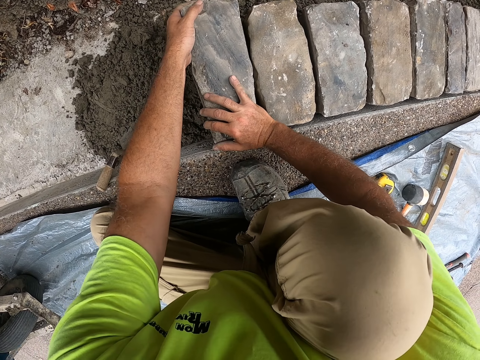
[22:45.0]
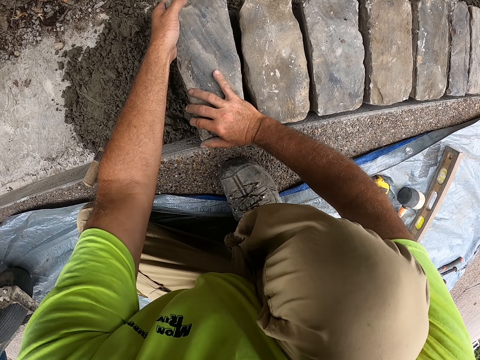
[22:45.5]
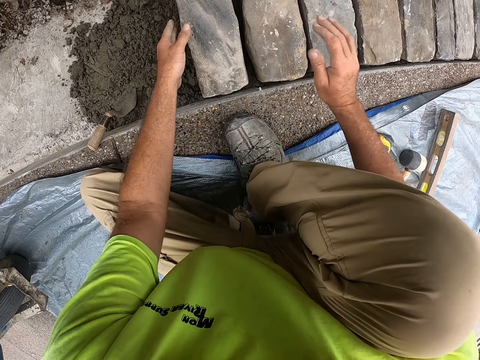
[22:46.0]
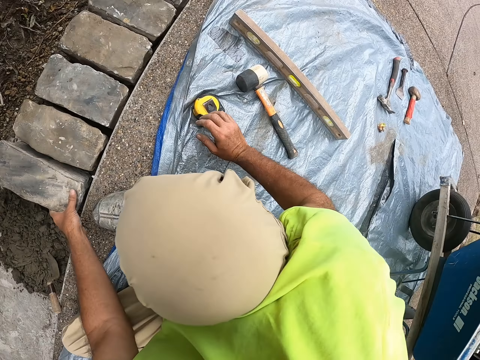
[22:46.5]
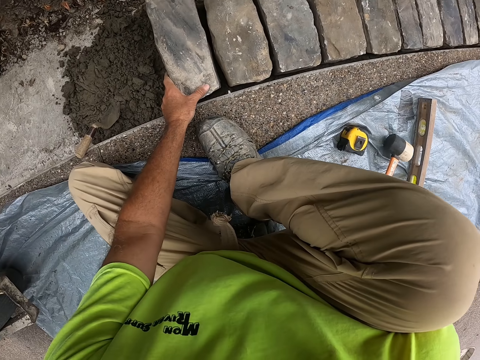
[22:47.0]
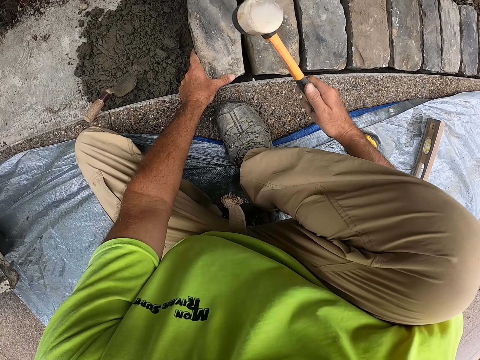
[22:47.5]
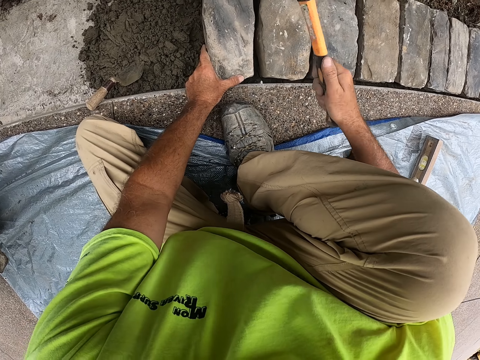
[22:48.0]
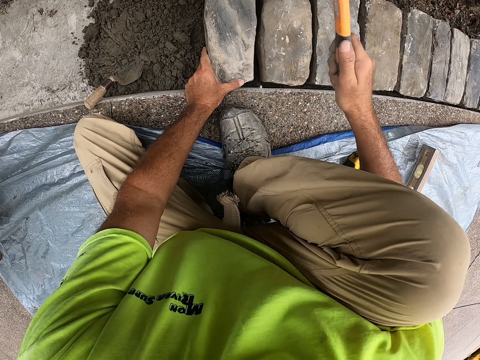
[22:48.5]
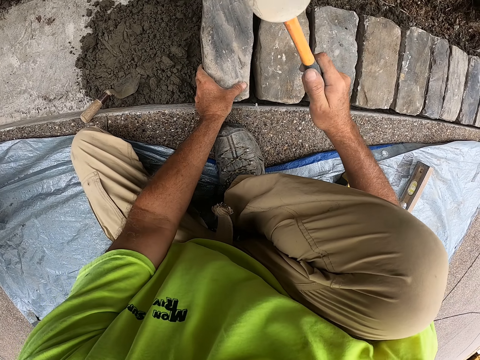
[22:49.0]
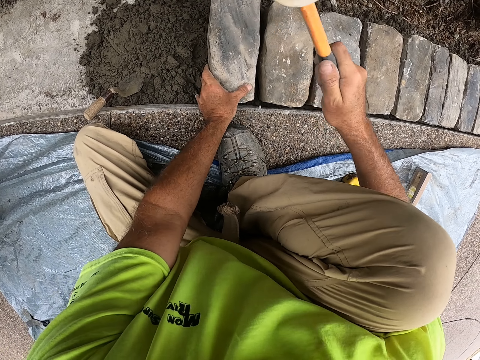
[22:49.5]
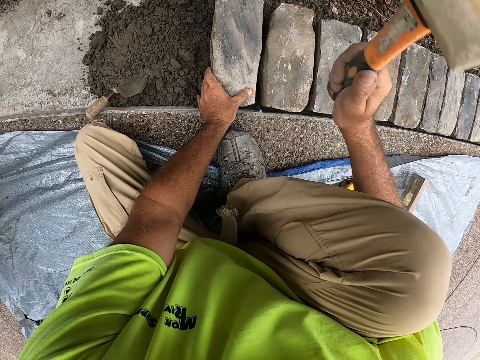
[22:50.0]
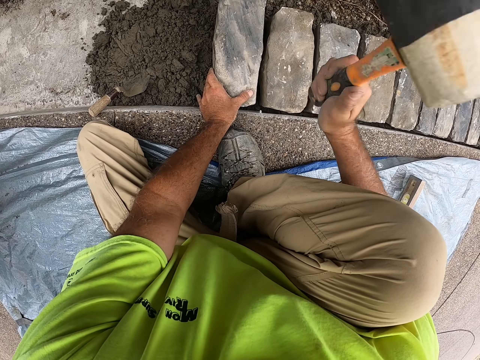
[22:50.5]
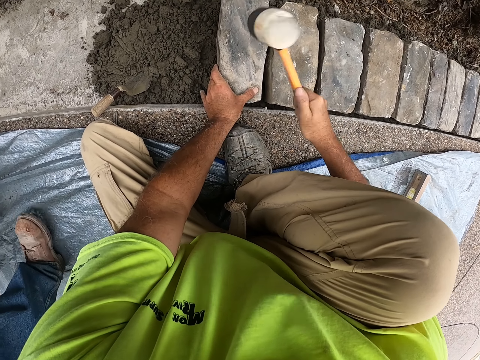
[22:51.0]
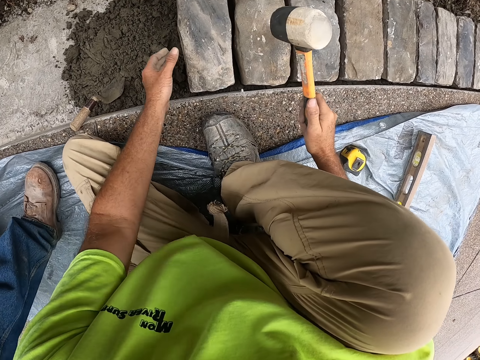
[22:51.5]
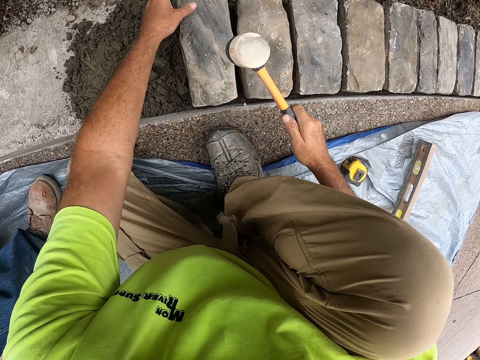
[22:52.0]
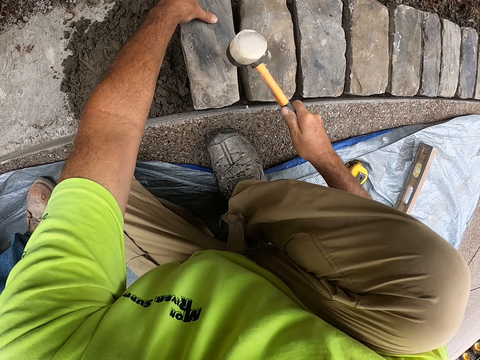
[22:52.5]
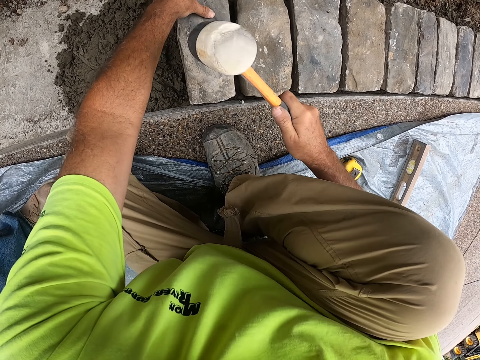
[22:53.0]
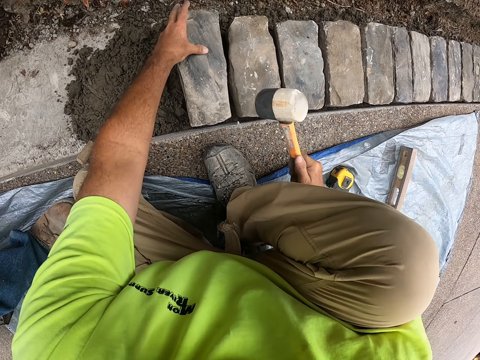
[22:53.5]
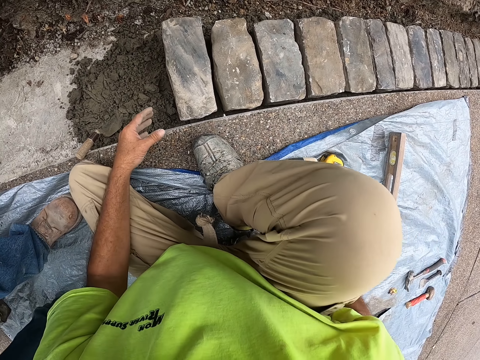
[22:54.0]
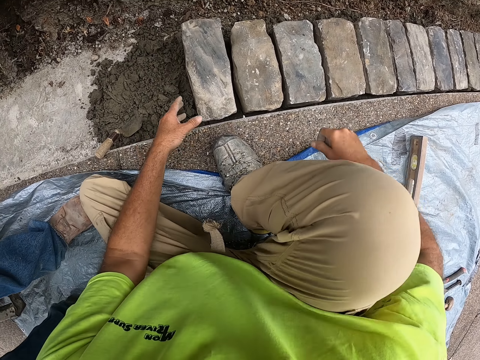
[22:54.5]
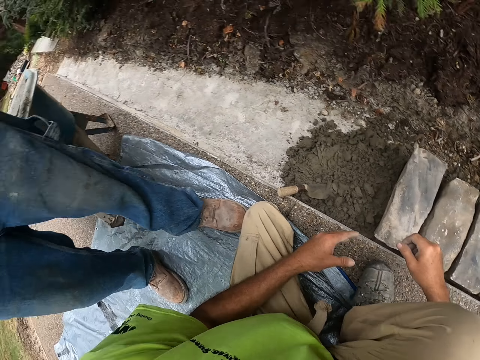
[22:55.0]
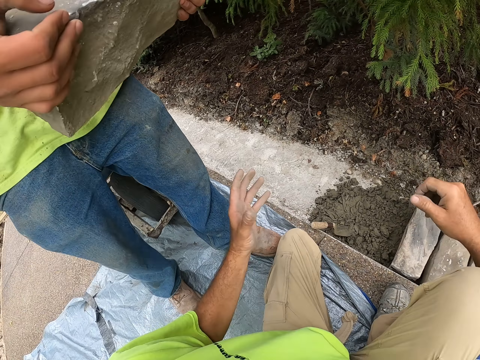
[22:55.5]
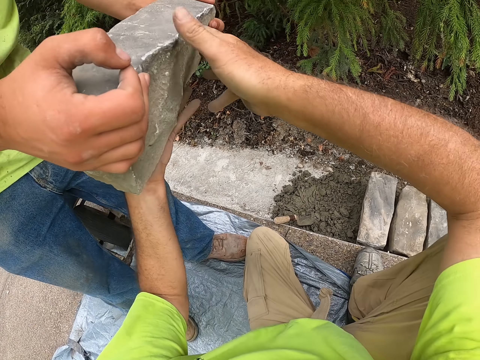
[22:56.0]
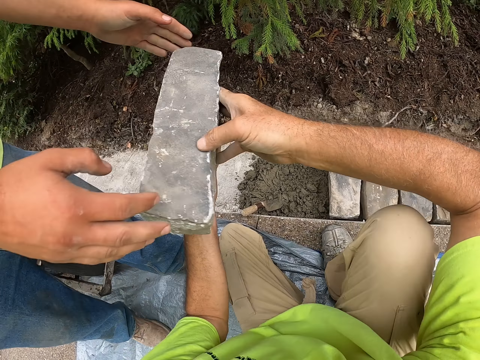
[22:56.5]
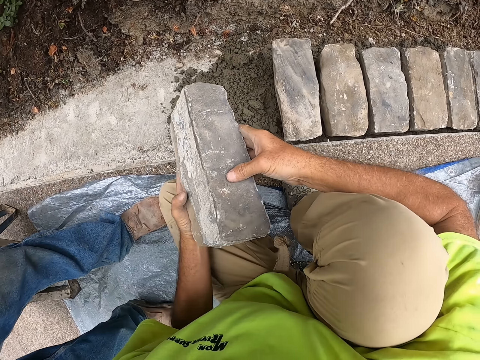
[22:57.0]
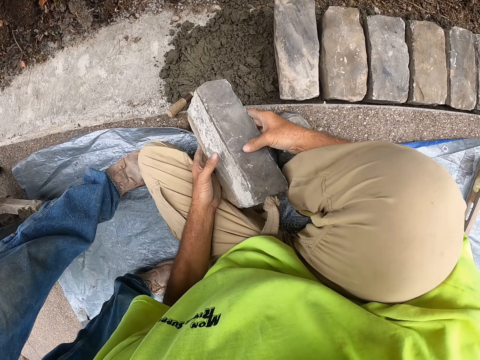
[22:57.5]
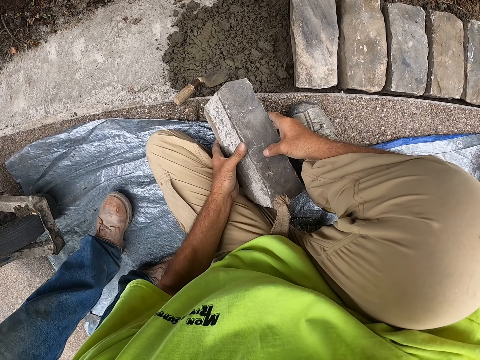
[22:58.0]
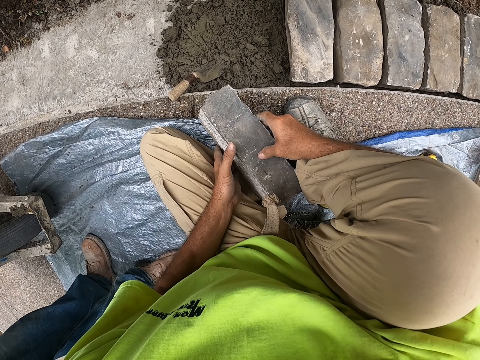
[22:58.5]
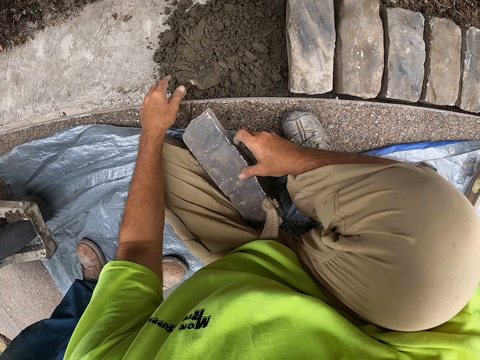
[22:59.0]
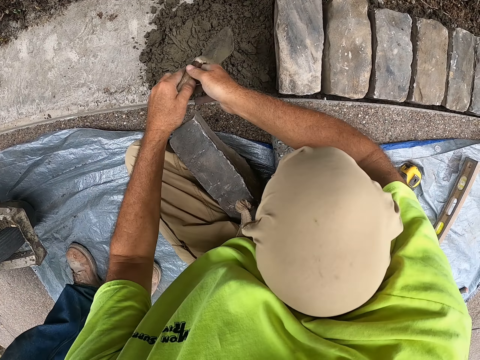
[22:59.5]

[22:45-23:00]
The camera wearer picks up a mallet. They hold the hammer. They hit the brick with the mallet. They put the mallet on the tarp. They pick a brick from a man. They hold the brick. They put the brick on the tarp. They pick up a trowel.

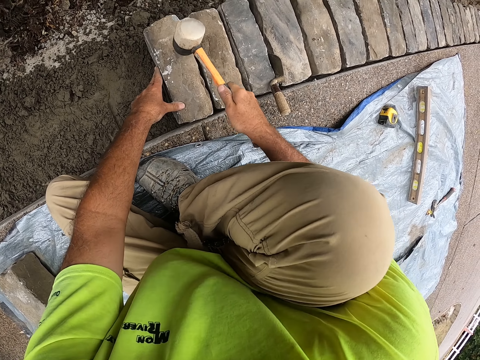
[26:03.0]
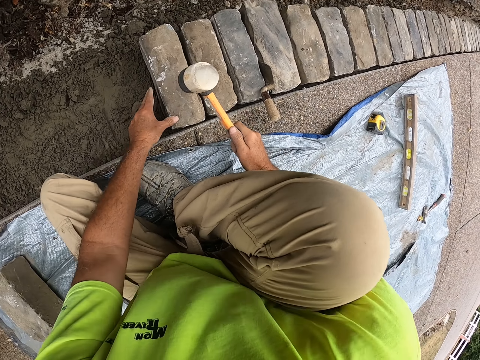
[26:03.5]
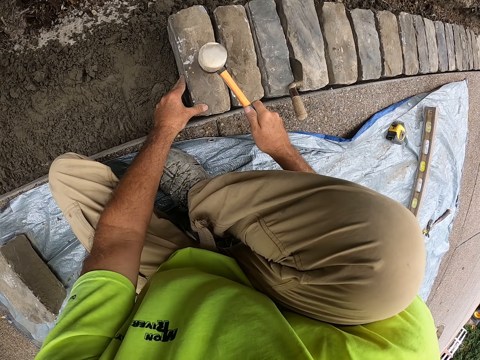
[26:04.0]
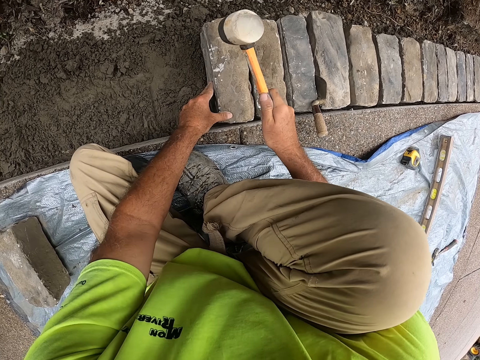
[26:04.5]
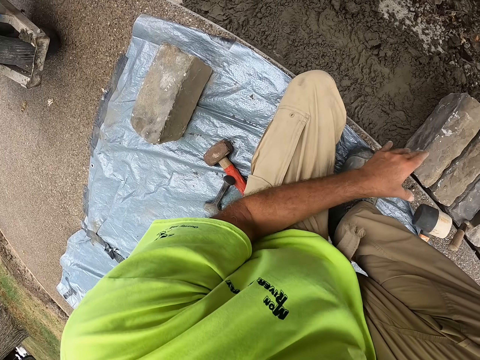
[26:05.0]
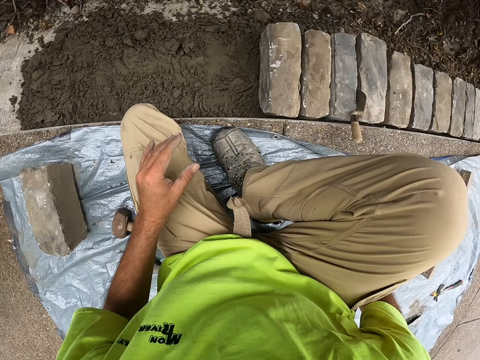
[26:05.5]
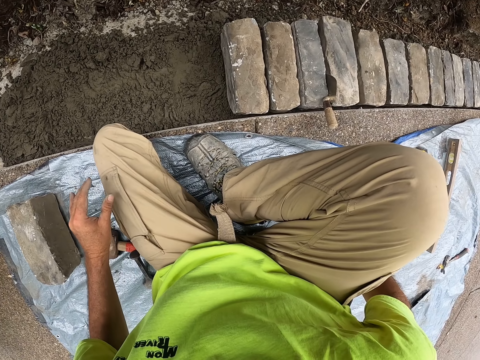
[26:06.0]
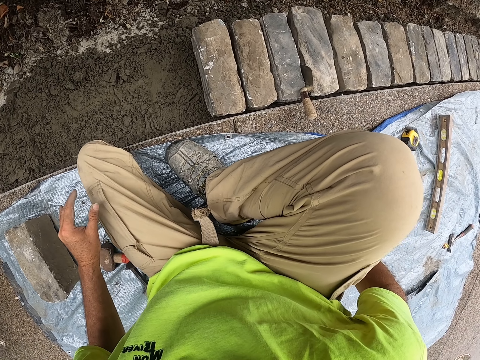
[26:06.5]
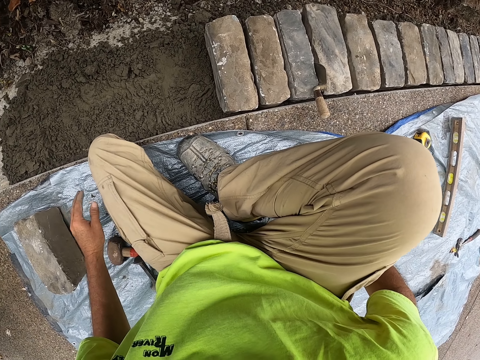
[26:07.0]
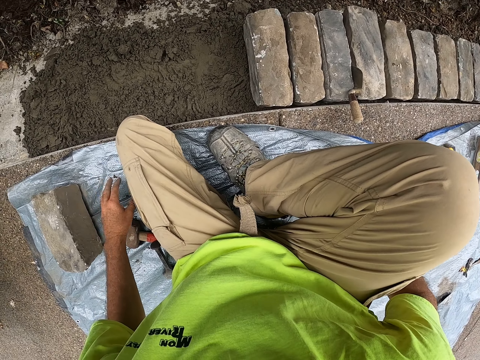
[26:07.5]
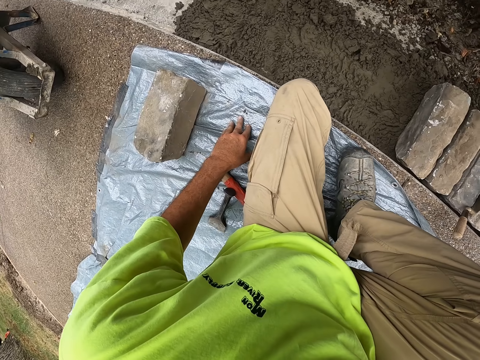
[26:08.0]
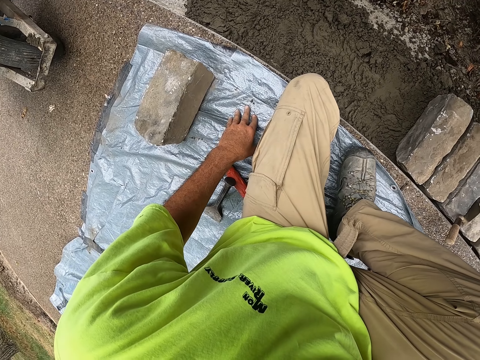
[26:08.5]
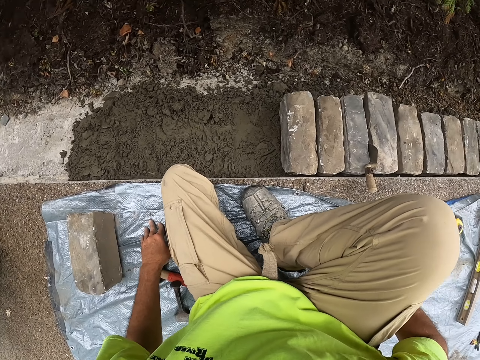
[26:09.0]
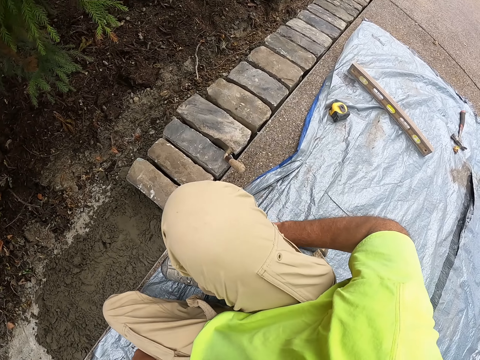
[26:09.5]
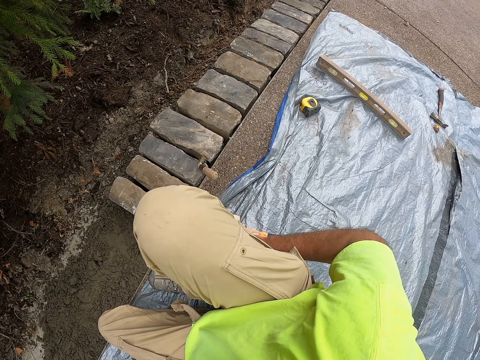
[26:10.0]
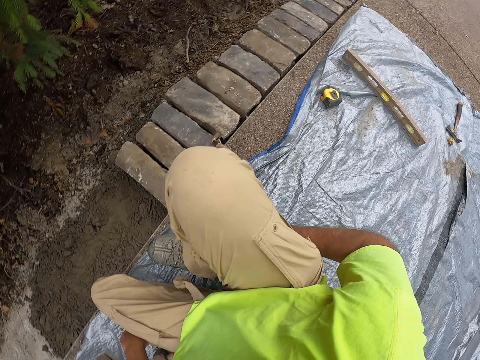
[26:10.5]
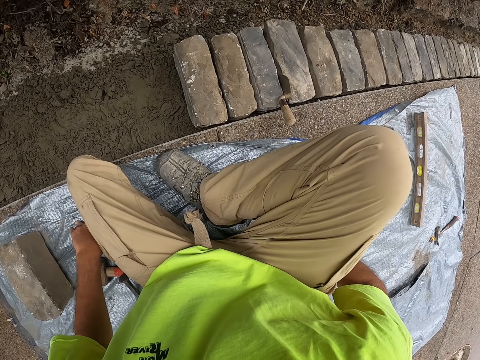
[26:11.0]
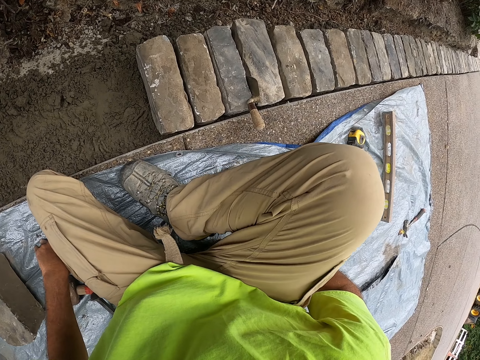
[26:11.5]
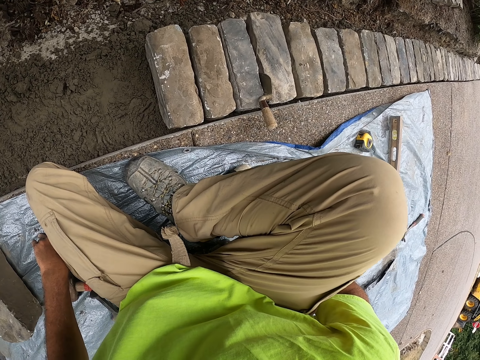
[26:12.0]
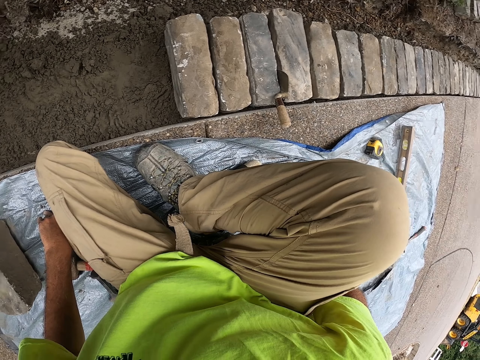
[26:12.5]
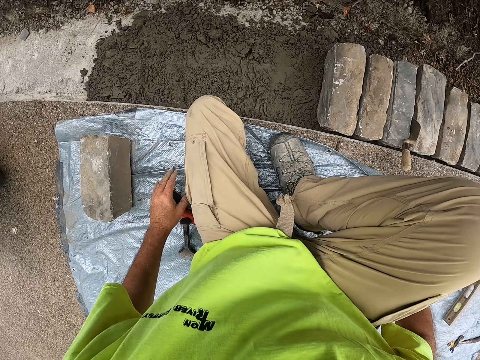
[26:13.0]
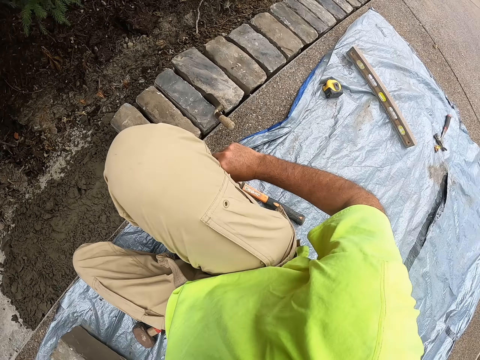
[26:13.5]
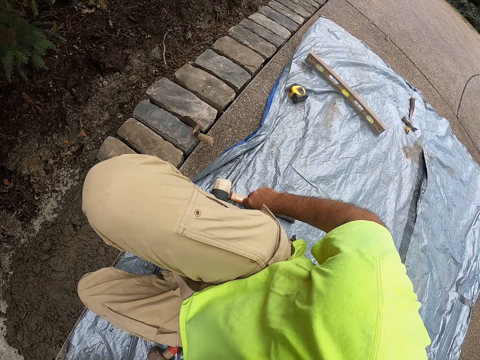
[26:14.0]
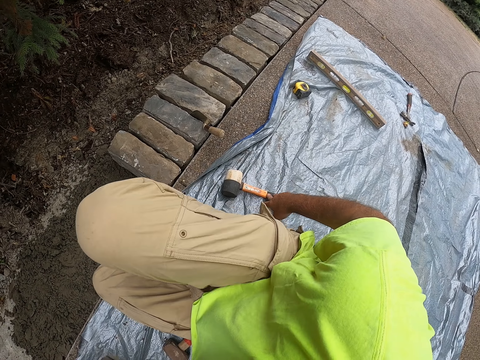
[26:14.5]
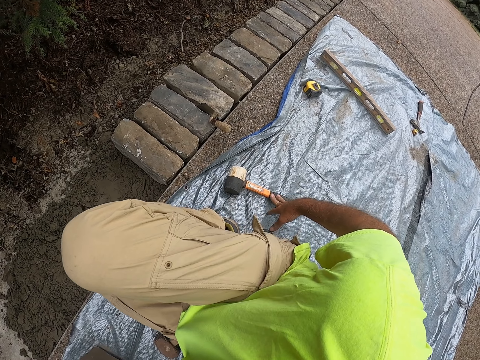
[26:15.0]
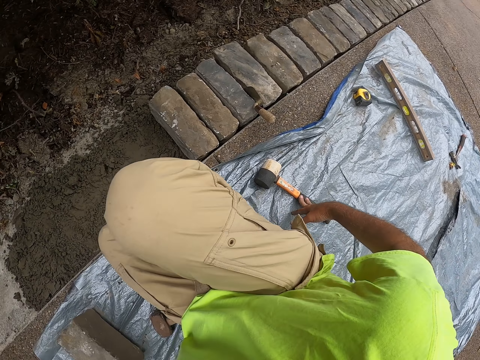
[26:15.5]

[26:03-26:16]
The camera wearer looks around. They look on the tools.
